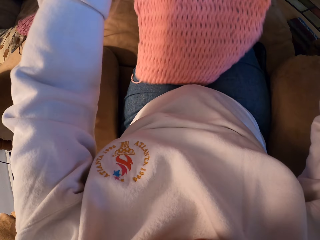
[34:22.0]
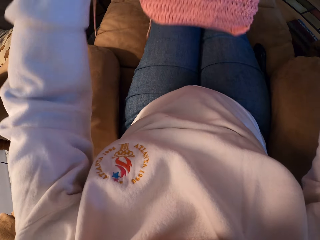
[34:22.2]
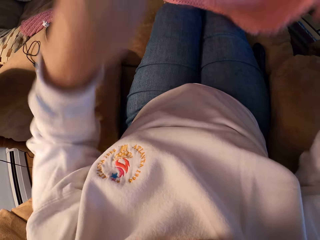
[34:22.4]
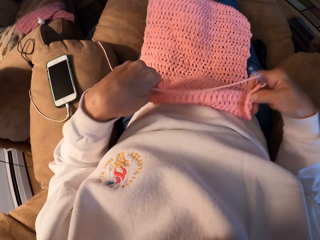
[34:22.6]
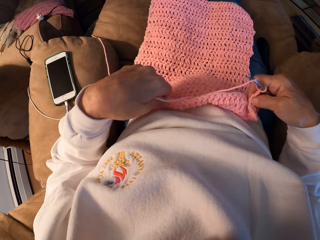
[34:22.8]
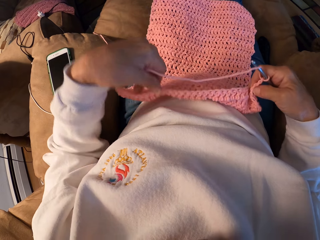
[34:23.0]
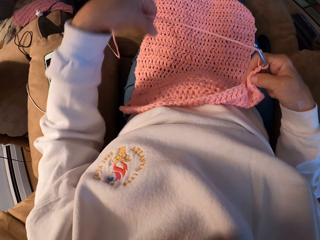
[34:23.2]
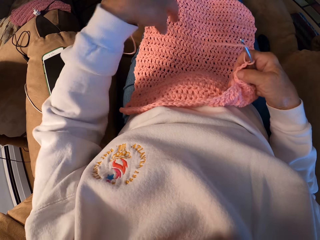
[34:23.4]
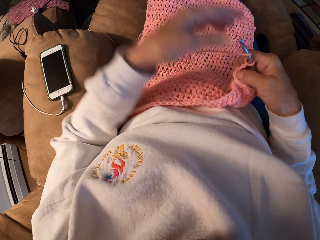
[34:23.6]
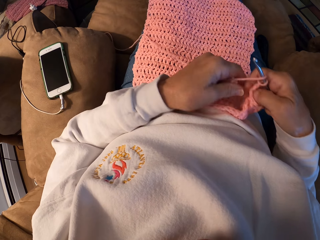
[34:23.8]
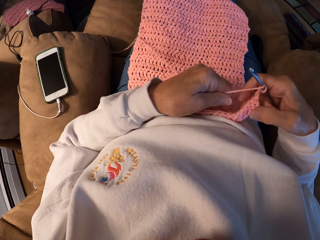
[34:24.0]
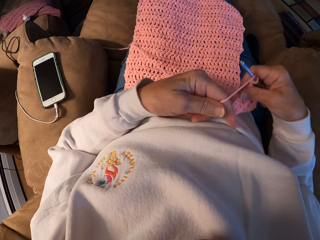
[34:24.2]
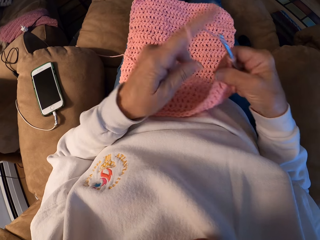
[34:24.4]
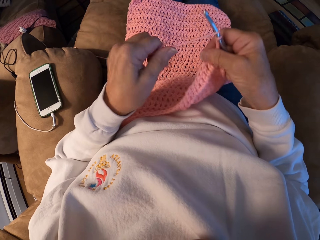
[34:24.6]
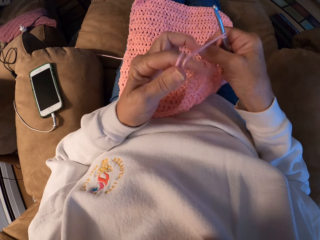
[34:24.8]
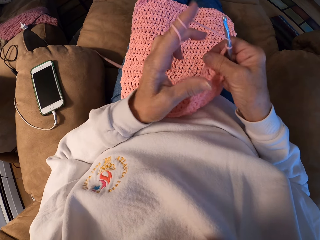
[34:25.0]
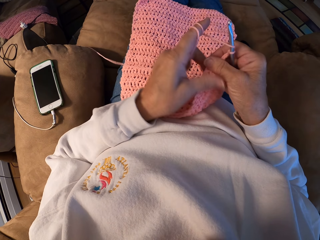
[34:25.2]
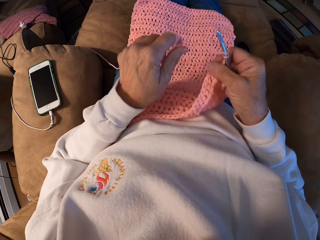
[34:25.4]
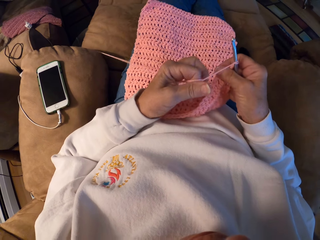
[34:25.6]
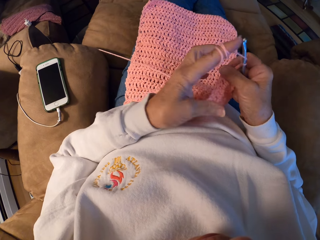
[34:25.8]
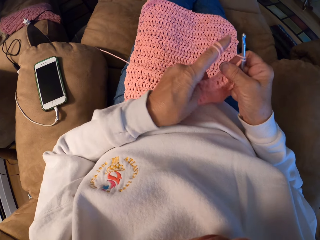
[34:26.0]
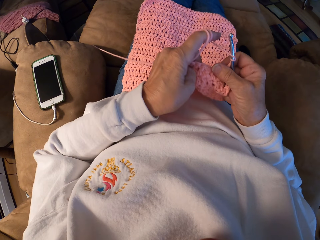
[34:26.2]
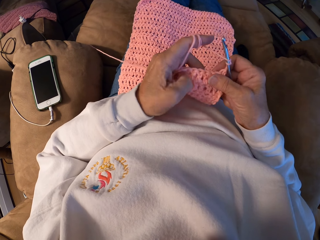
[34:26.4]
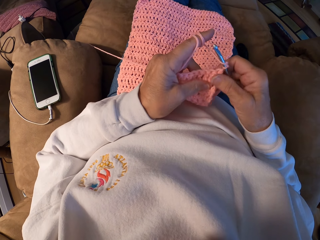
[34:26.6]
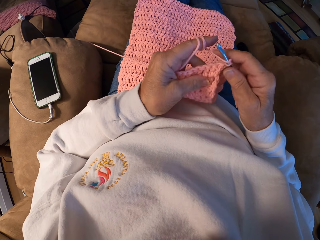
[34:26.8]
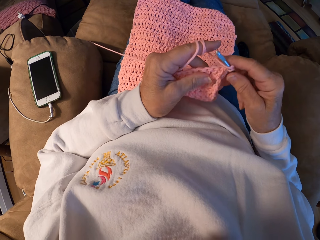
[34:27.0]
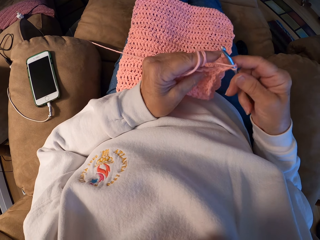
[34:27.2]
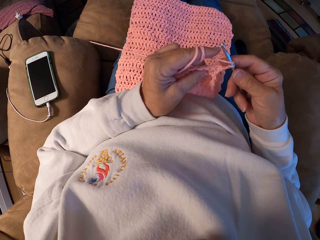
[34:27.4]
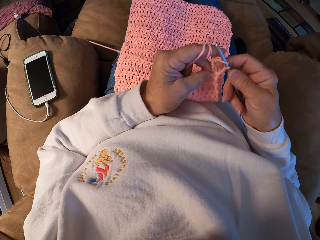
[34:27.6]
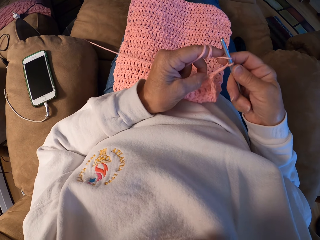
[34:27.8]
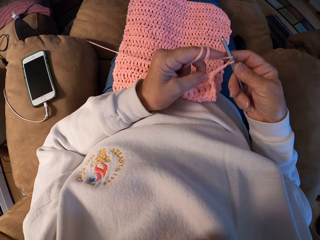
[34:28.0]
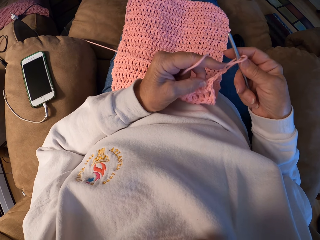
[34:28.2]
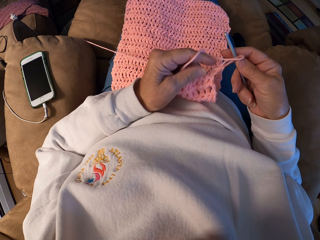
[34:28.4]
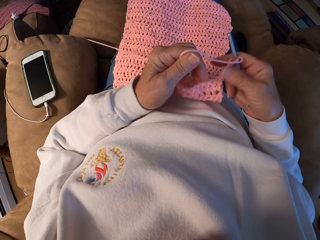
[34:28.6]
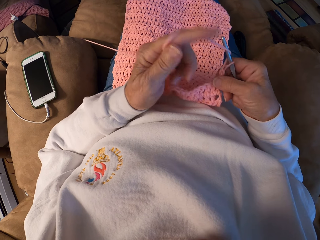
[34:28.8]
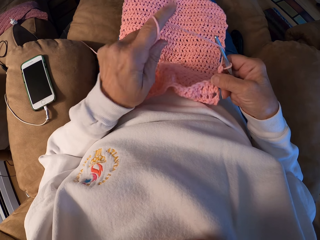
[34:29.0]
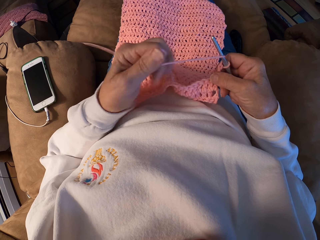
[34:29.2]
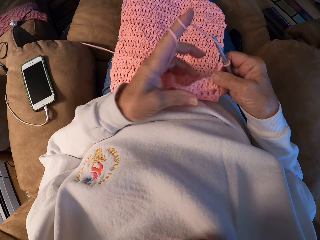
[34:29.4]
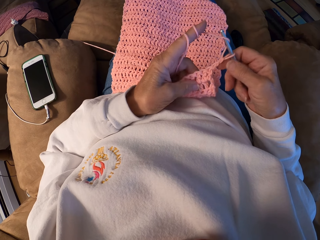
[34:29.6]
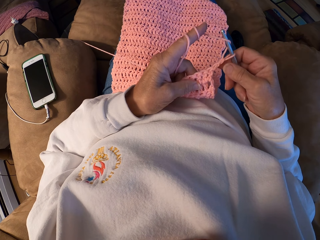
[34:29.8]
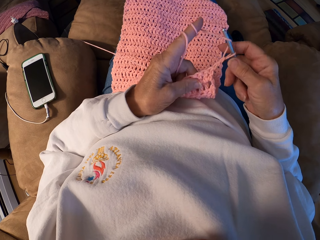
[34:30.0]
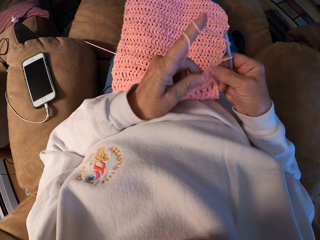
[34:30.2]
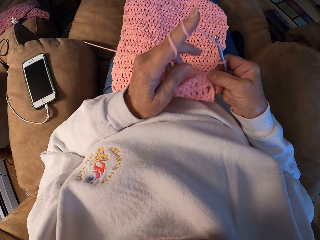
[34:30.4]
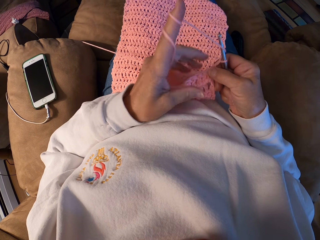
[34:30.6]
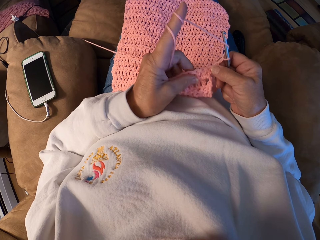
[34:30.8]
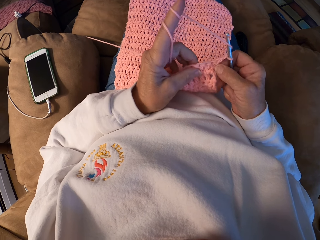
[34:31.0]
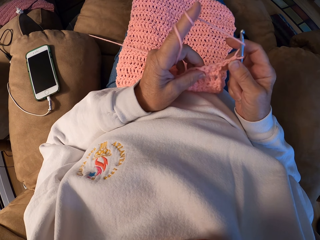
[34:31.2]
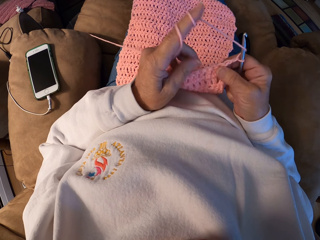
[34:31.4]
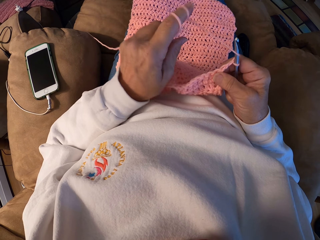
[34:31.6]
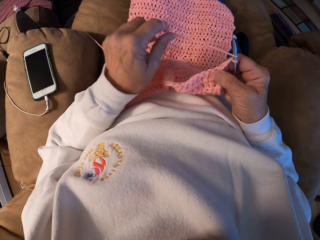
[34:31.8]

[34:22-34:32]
The camera wearer winds the yarn with her left index finger. She knits with the yarn and a needle.

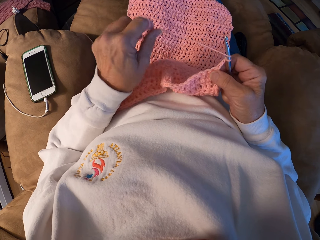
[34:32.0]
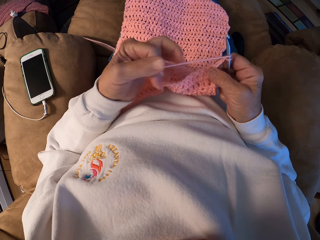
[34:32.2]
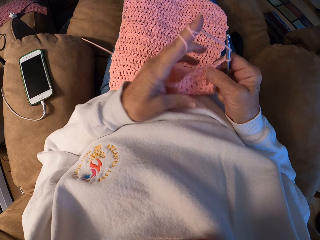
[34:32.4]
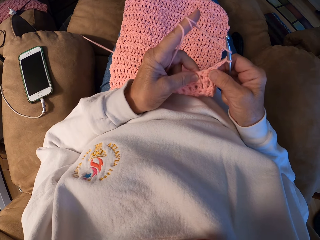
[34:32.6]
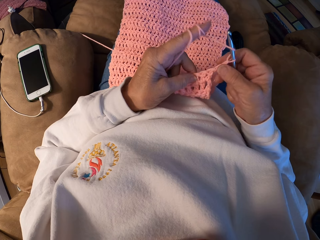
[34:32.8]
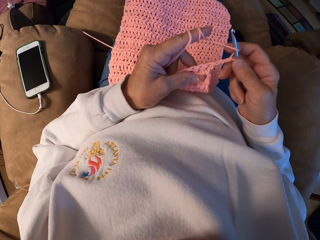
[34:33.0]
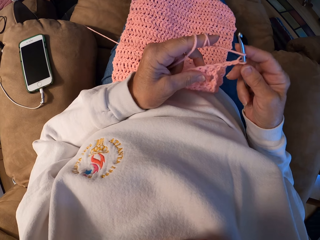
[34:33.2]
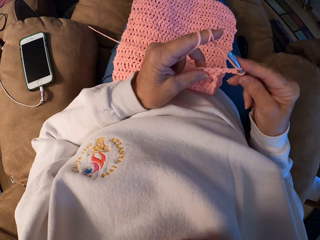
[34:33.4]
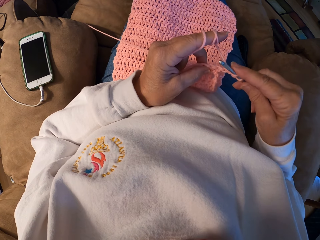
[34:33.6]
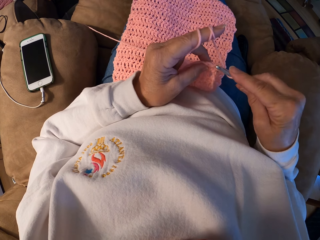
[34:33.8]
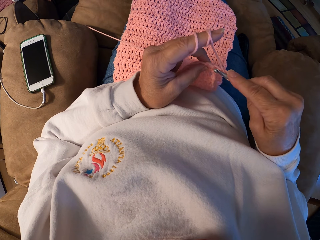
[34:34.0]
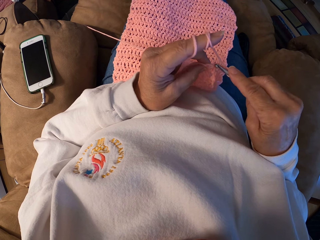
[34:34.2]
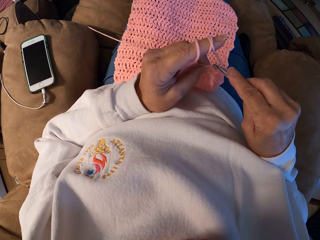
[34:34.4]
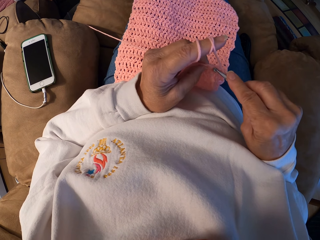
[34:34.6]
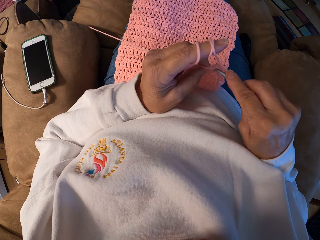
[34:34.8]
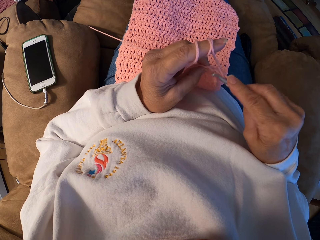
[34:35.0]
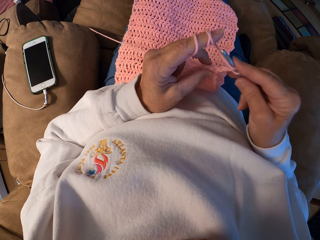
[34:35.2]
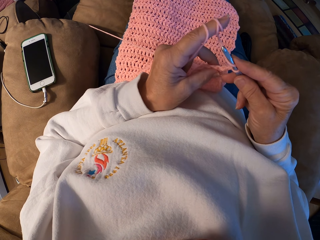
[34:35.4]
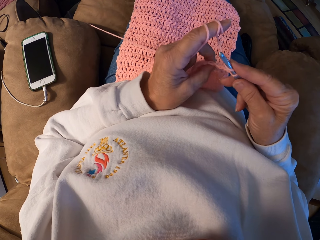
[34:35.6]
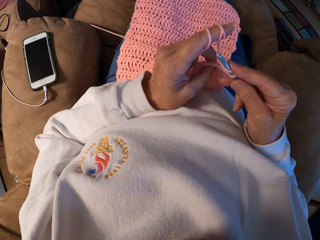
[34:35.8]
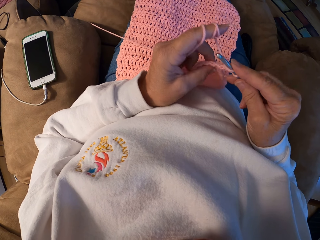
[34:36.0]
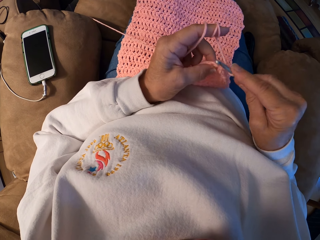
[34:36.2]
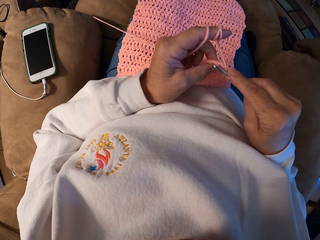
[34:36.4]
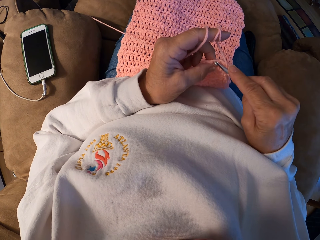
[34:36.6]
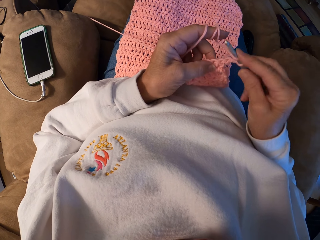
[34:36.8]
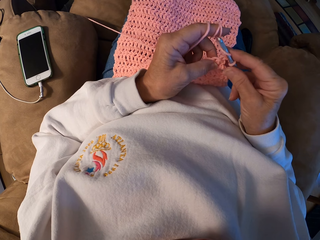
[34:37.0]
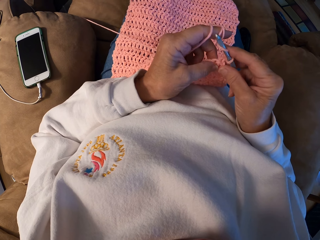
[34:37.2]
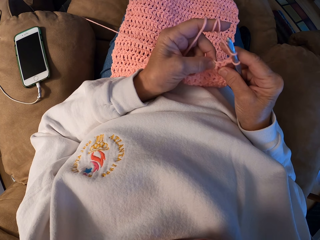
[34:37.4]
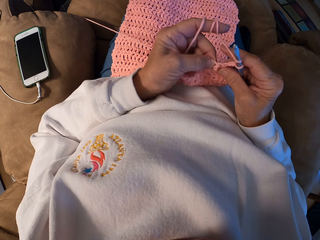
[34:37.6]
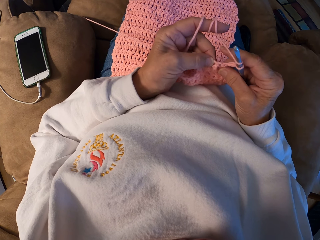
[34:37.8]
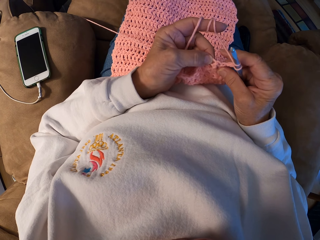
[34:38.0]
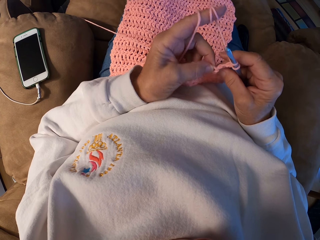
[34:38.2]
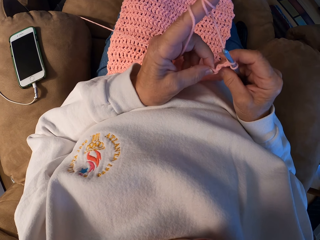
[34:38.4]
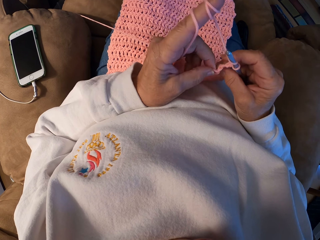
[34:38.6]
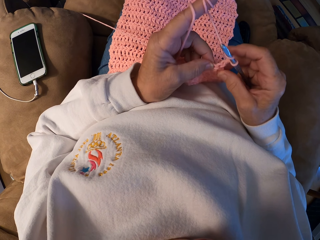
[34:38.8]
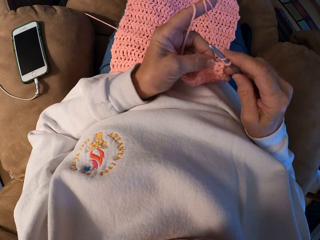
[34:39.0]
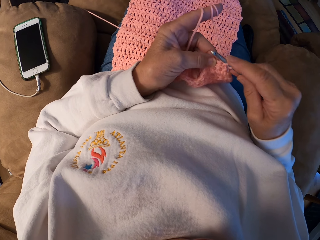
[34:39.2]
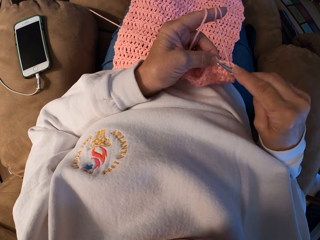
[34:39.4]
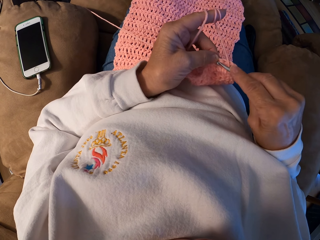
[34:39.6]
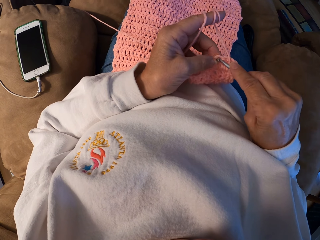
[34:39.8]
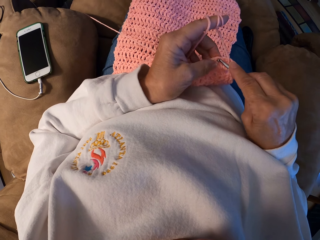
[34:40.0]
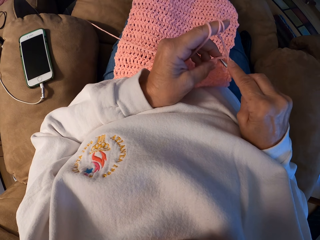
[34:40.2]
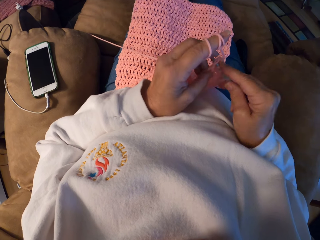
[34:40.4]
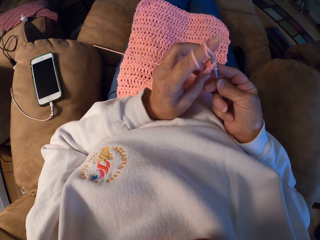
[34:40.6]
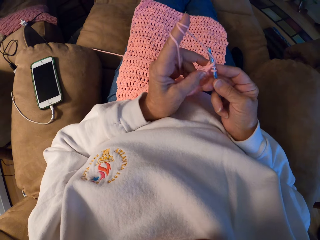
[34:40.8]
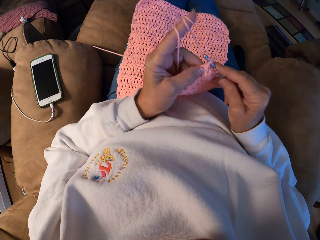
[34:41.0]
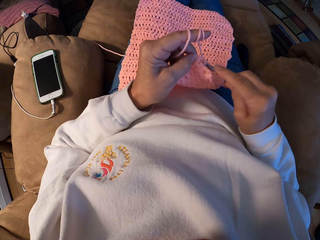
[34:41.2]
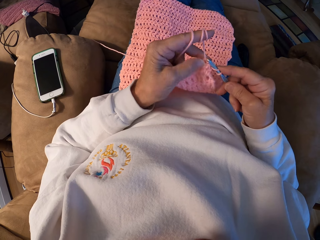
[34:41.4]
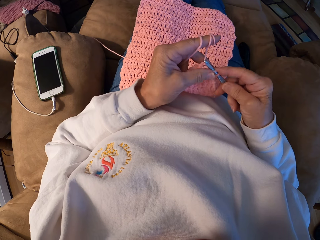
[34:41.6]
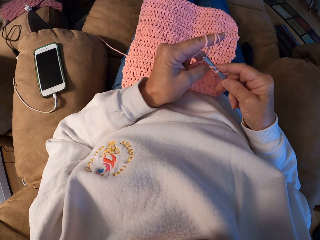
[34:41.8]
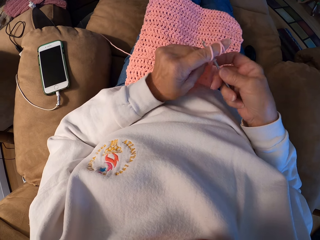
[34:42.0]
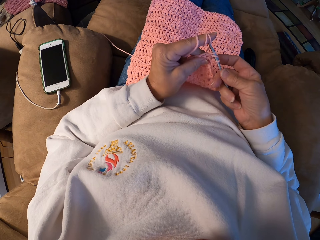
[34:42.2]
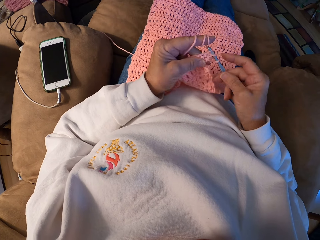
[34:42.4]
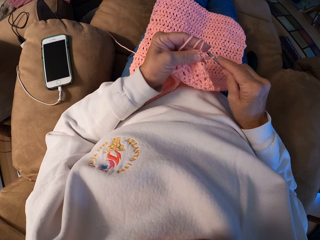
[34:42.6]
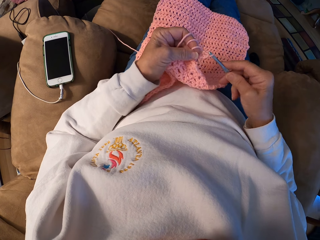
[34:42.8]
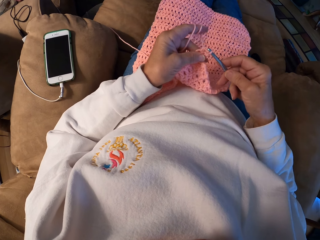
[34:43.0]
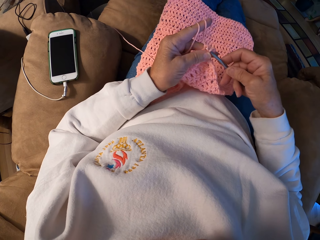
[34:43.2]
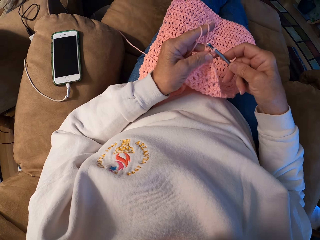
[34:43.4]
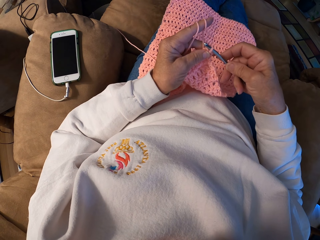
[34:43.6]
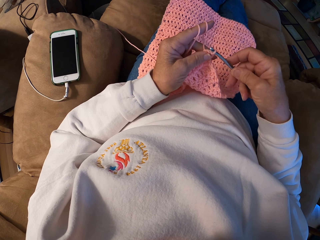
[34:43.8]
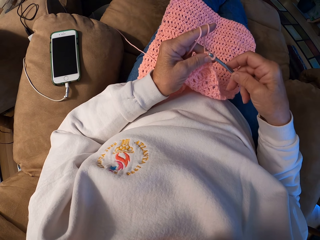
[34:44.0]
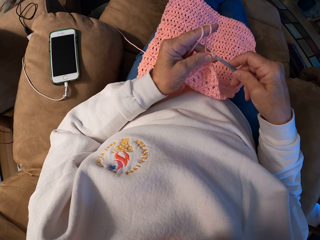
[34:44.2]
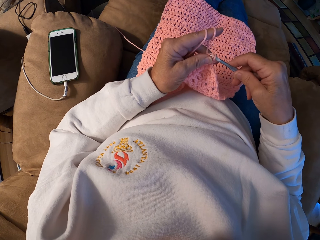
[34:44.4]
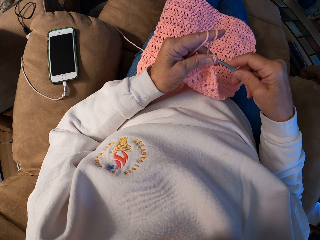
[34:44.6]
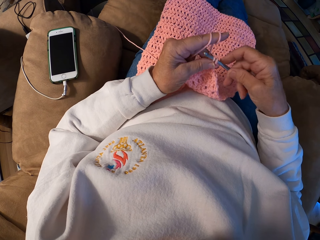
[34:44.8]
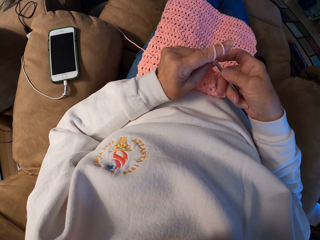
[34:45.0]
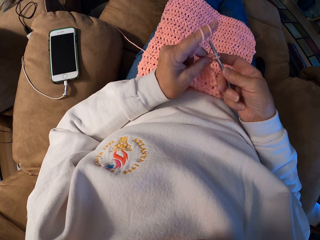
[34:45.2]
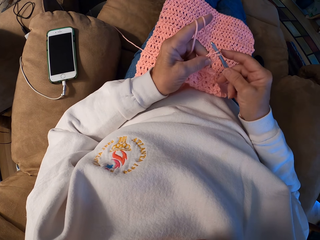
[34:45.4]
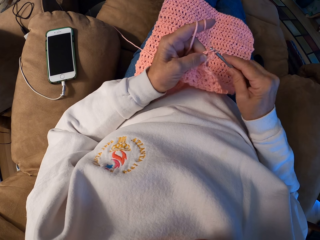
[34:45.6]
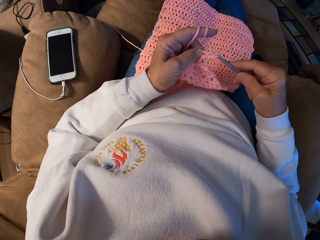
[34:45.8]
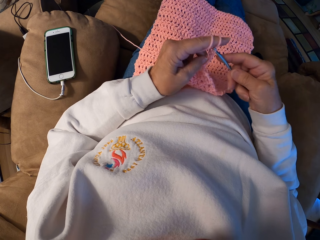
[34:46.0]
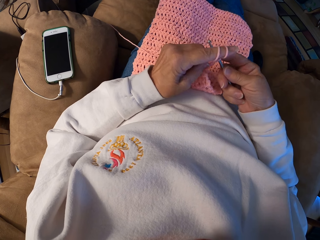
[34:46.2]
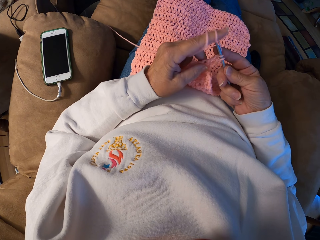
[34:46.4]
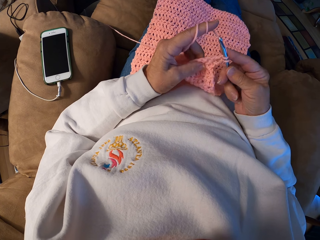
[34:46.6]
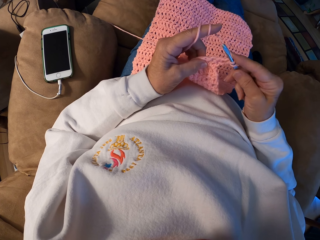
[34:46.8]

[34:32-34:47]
The camera wearer crochets the yarn with the crochet hook.
